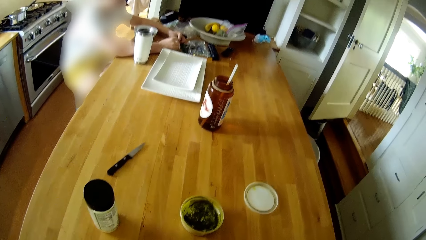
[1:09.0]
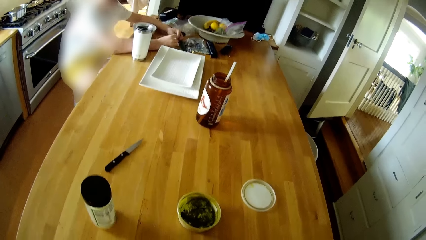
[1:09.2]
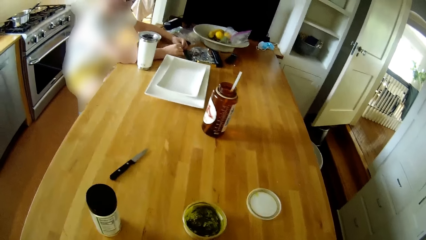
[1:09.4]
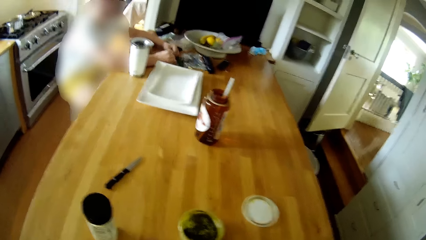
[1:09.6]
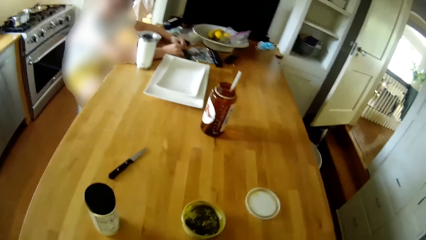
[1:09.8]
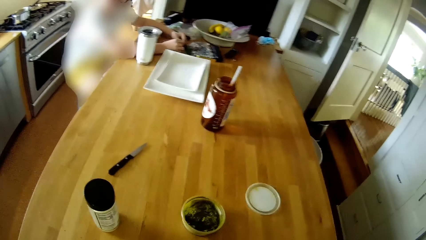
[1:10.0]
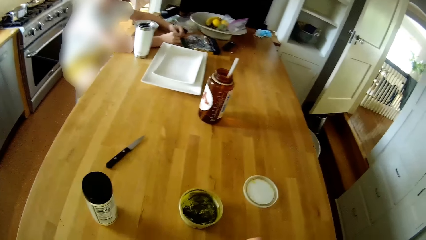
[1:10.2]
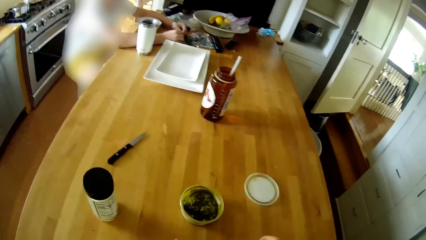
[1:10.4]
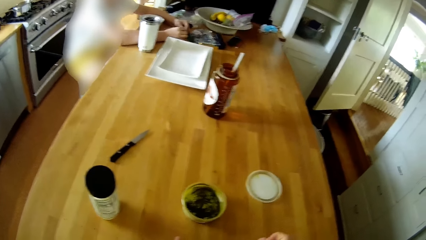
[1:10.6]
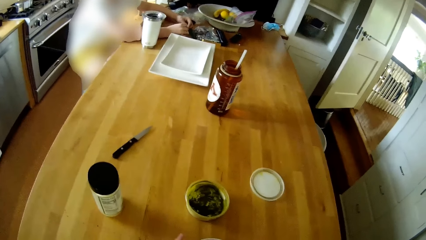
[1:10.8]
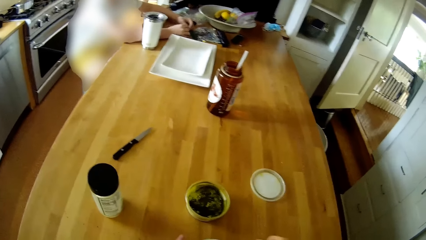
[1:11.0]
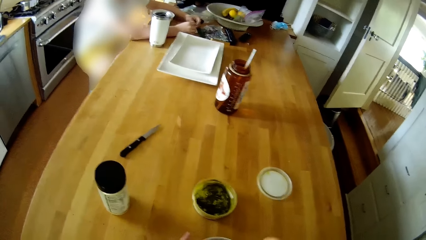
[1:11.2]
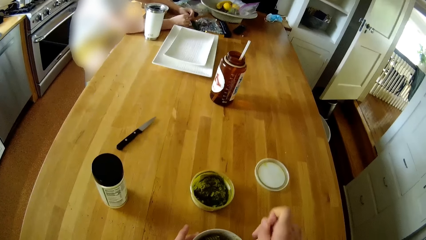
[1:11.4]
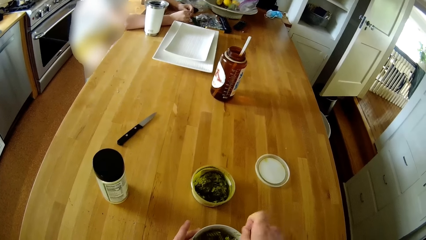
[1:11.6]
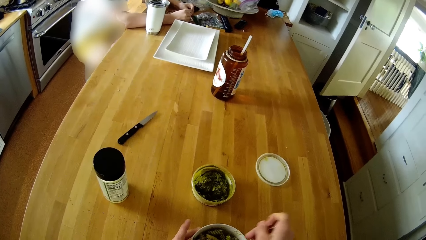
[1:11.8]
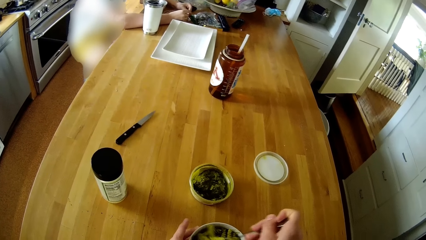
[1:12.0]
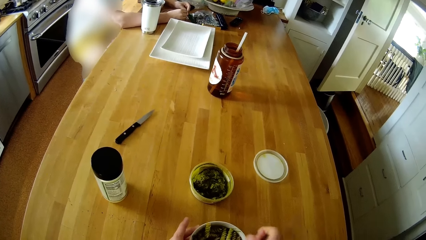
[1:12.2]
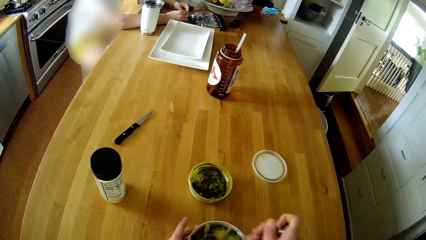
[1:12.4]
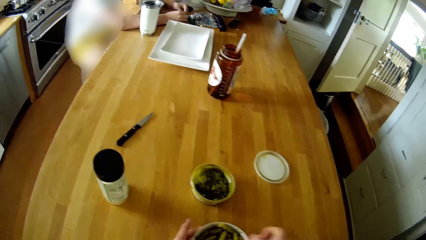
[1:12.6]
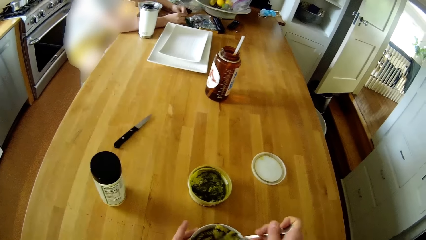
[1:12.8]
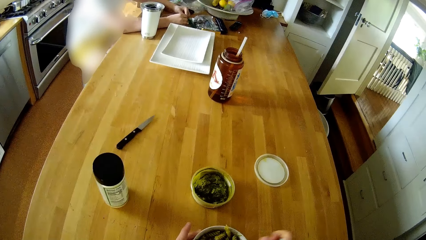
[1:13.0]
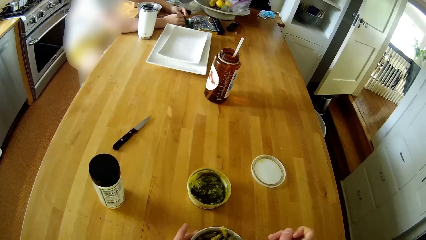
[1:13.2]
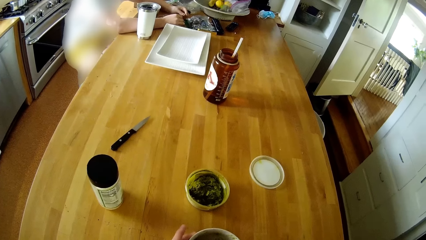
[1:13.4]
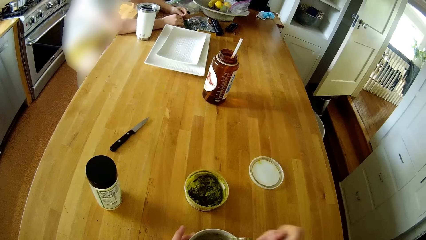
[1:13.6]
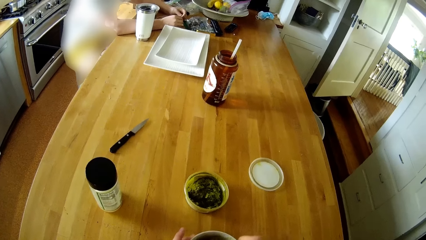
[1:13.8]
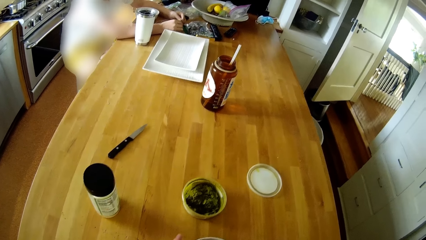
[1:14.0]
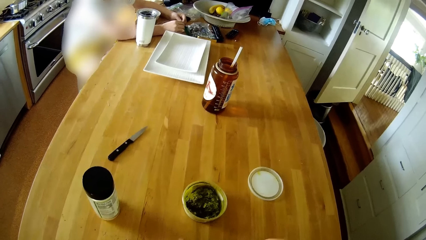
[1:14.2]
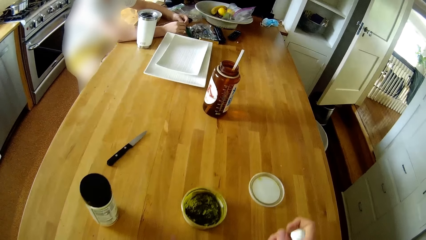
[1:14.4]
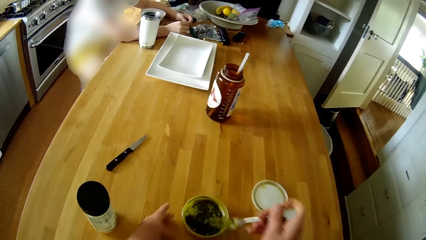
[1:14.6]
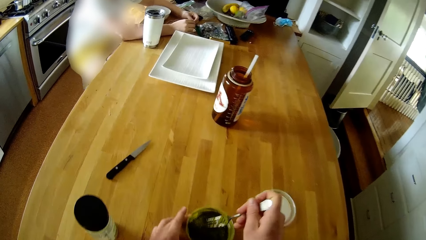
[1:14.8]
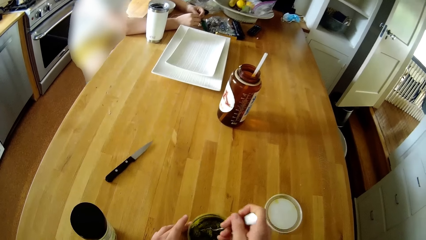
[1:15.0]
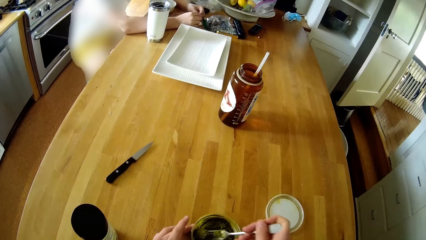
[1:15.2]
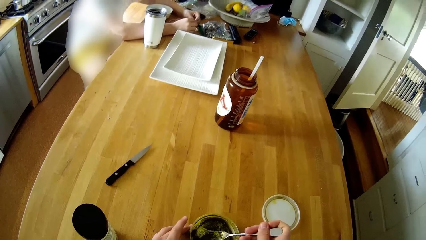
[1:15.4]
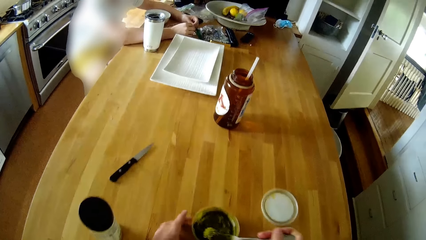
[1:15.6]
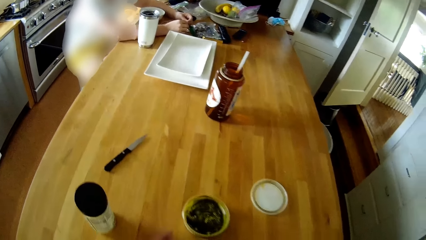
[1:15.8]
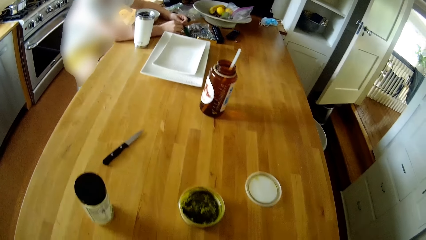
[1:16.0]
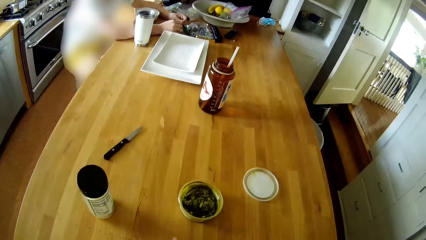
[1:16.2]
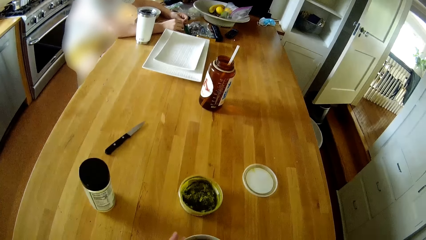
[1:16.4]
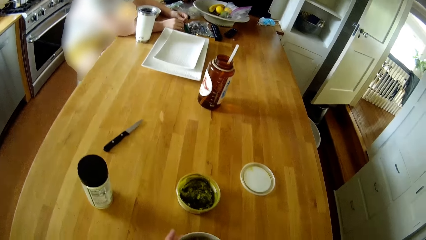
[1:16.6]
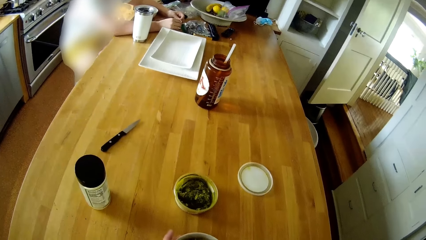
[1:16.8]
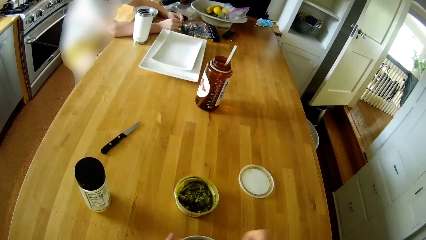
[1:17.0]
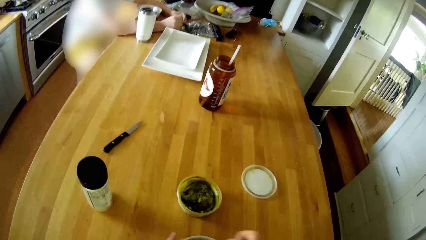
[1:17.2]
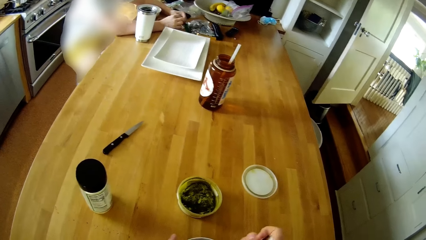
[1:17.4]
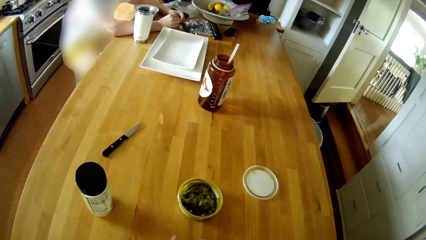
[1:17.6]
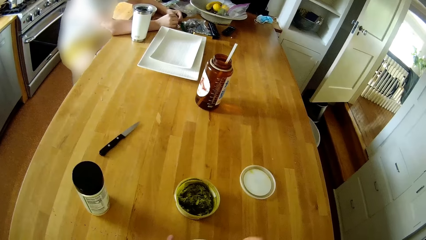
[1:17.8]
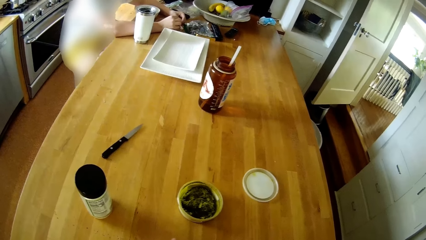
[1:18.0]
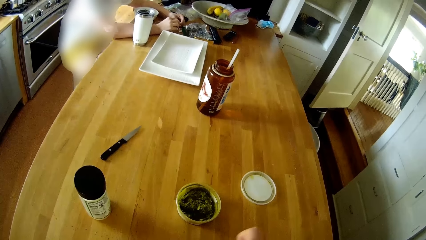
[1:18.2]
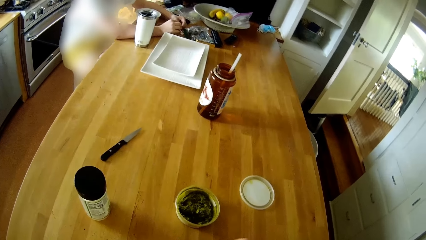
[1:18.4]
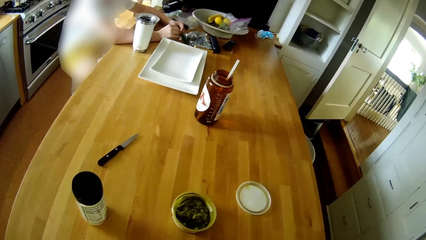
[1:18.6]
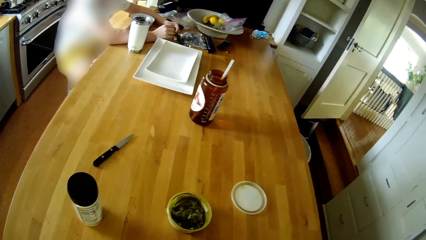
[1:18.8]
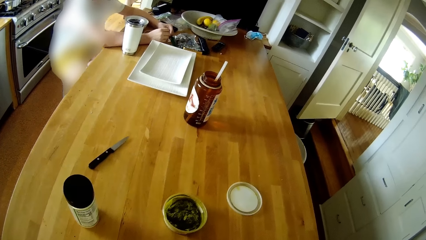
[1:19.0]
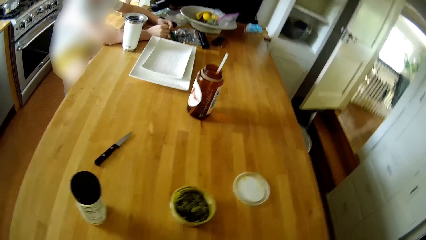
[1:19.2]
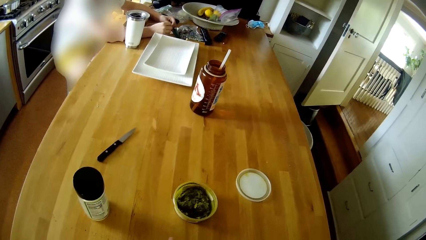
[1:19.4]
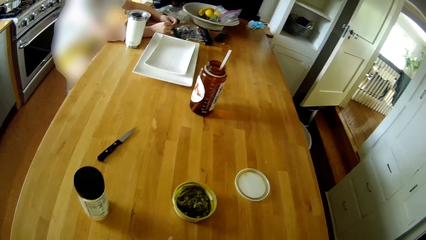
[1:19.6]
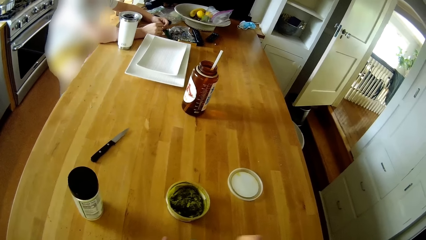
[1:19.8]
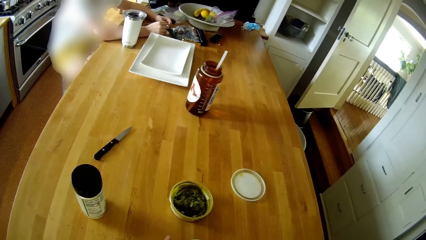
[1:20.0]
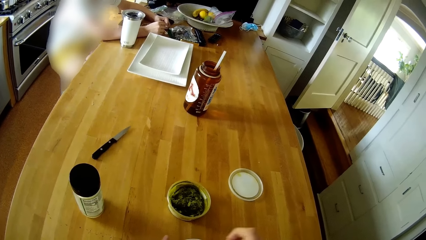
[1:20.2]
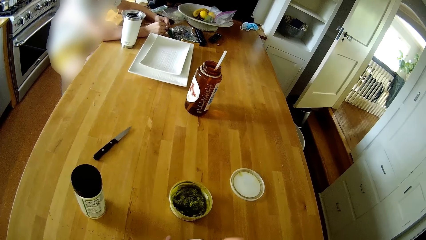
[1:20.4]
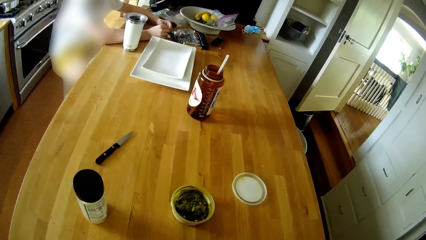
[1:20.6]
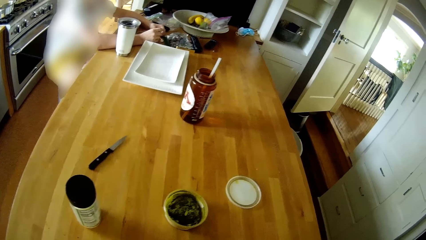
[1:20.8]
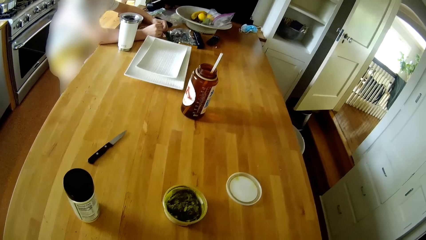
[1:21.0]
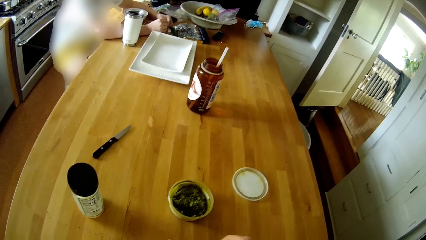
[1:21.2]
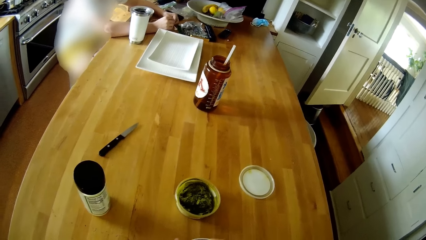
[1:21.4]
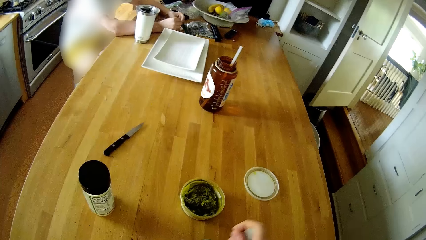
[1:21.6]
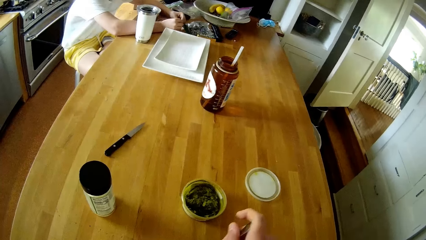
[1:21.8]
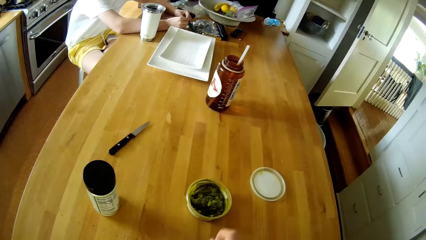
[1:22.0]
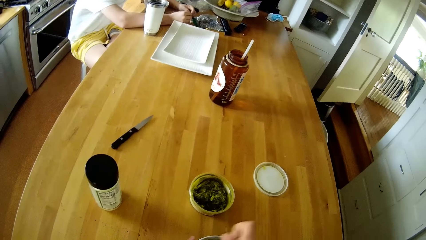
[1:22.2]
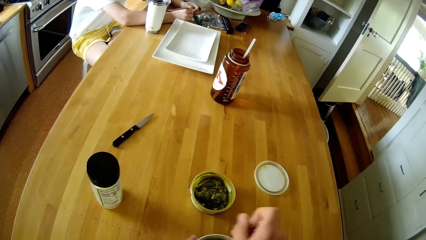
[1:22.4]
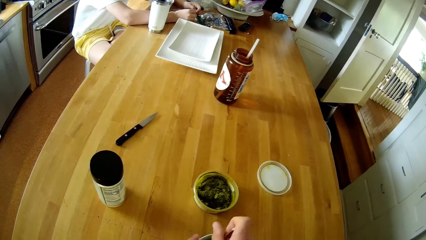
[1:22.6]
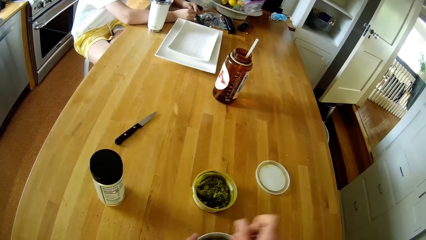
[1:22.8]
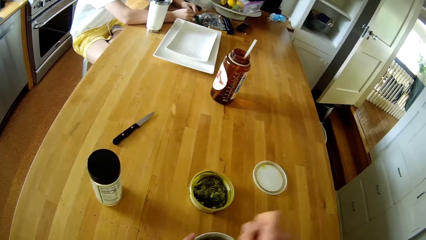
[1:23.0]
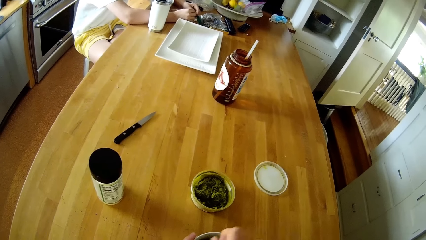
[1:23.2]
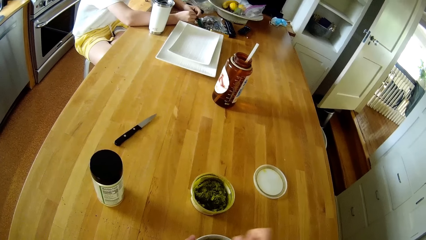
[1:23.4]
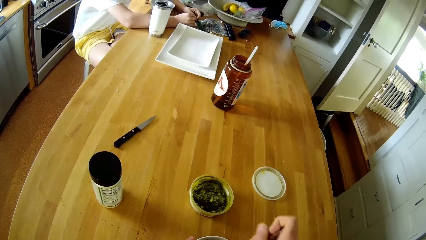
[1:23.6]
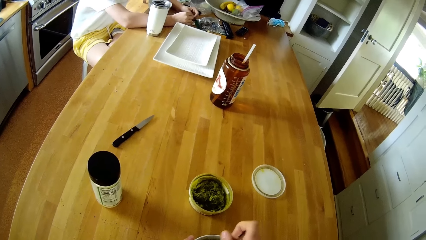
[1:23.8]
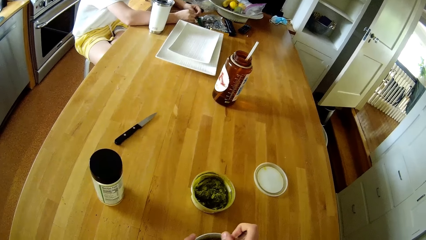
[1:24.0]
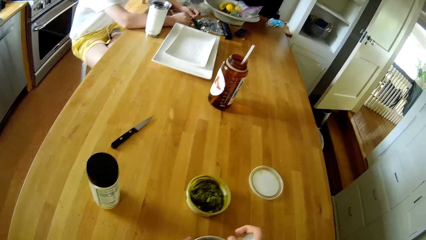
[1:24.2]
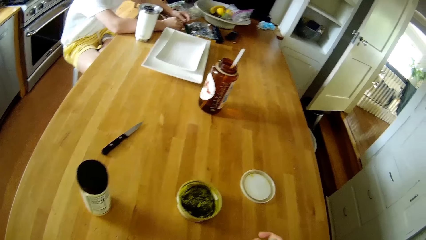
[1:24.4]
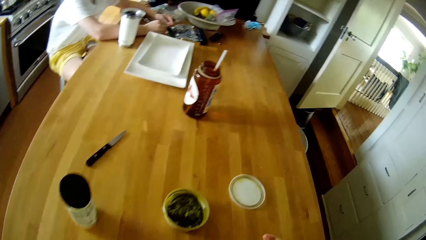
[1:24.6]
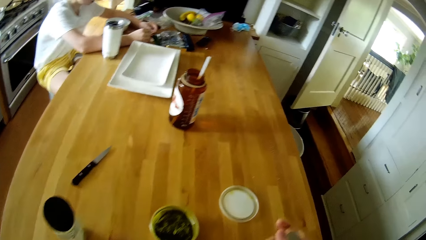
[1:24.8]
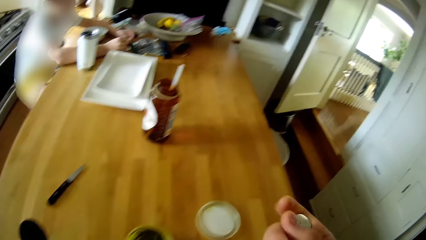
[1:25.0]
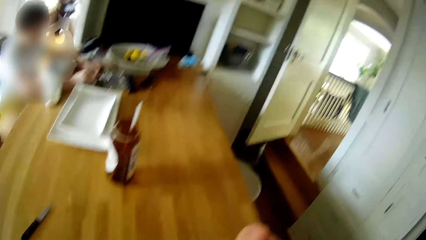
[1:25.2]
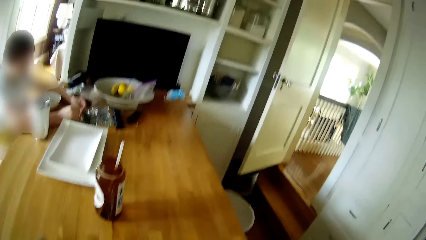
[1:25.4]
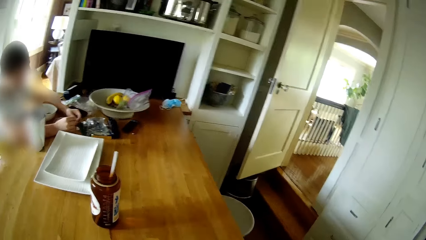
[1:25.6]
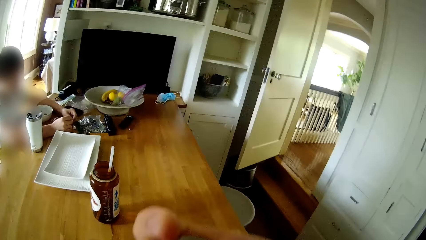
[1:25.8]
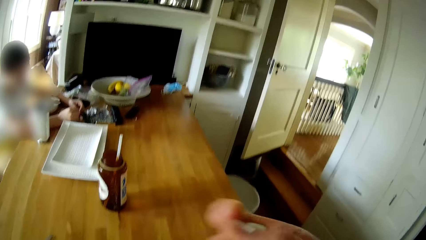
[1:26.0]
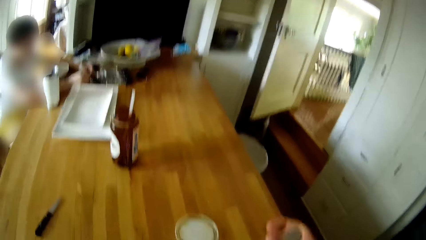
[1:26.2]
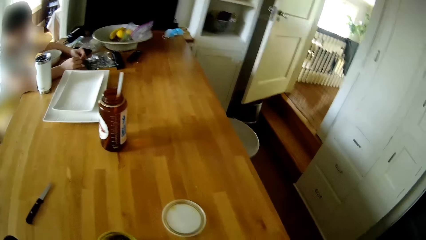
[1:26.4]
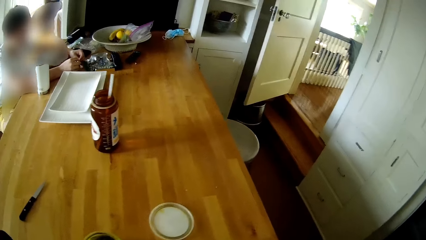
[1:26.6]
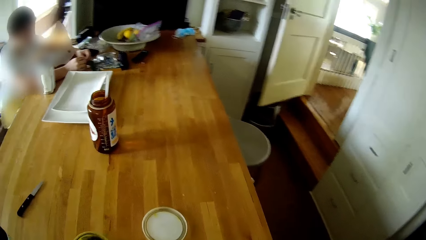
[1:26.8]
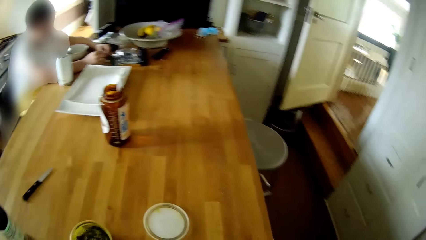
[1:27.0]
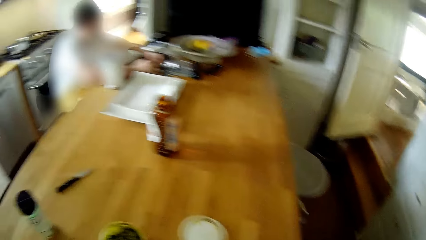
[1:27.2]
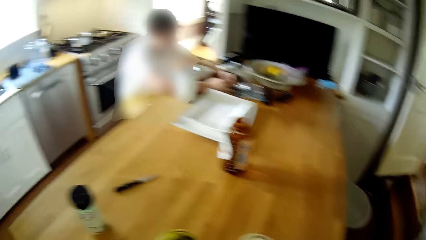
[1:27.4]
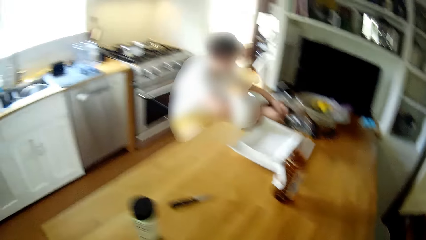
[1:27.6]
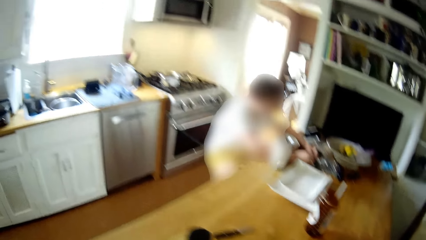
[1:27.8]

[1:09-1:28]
The camera wearer interacts with the boy. He stirs the macaroni in the plate on the table with the spoon with his right hand. He places his left hand on the plate on the table. He looks around. He places his left hand on the pesto sauce on the table. He scoops the pesto sauce from the plate of pesto sauce on the table with a spoon in his right hand. He stirs the macaroni in the plate on the table with the spoon with his right hand.
